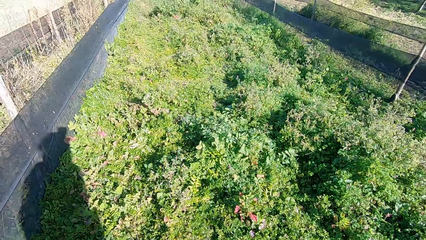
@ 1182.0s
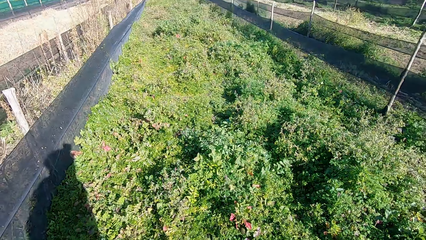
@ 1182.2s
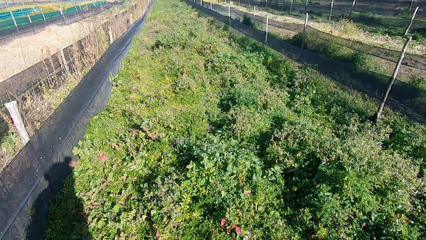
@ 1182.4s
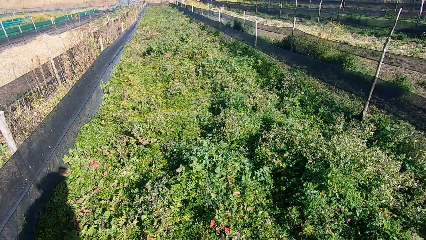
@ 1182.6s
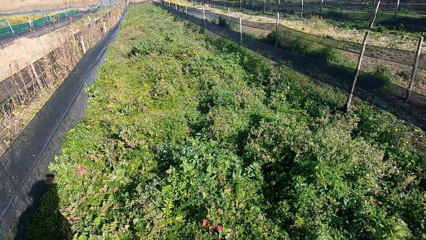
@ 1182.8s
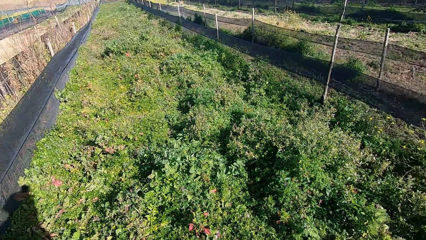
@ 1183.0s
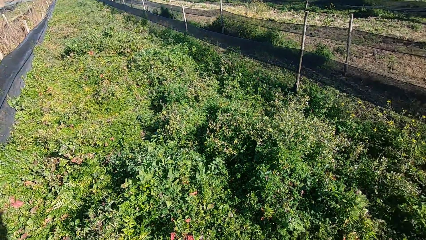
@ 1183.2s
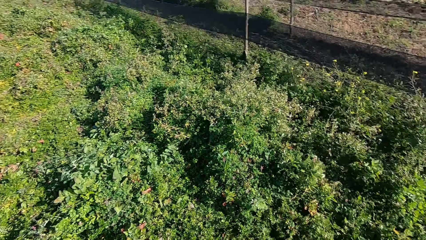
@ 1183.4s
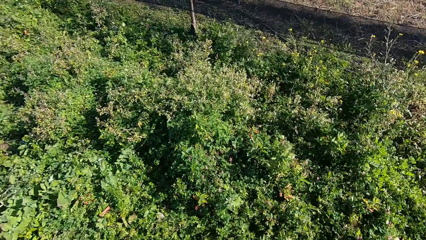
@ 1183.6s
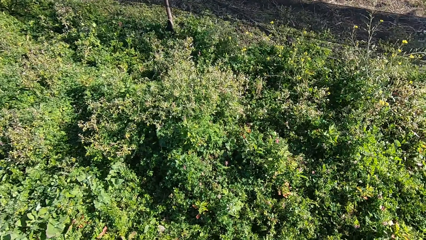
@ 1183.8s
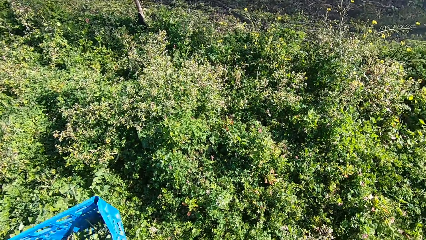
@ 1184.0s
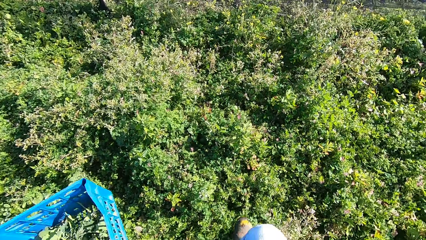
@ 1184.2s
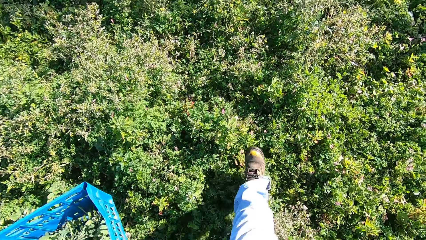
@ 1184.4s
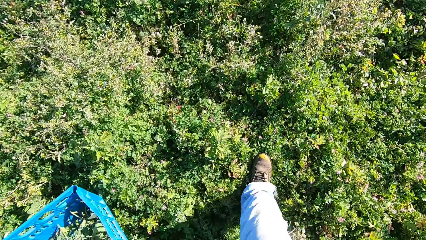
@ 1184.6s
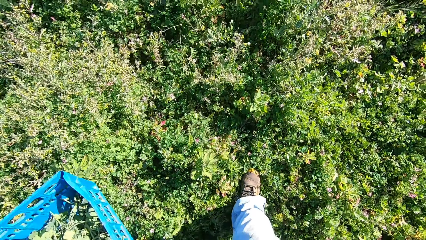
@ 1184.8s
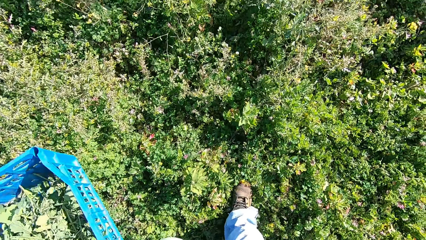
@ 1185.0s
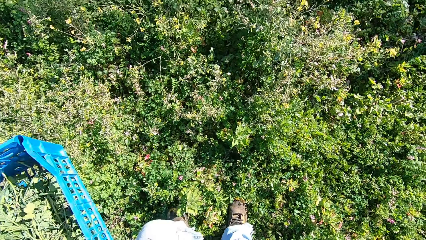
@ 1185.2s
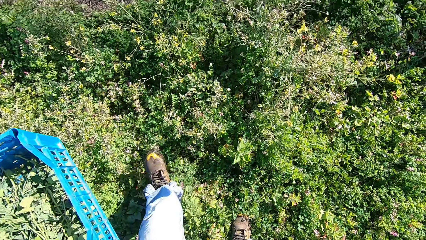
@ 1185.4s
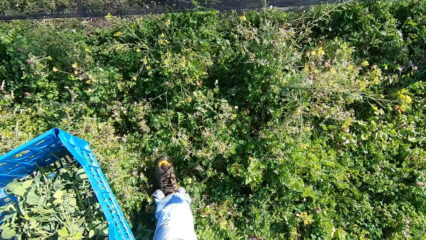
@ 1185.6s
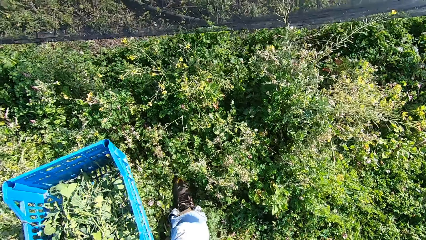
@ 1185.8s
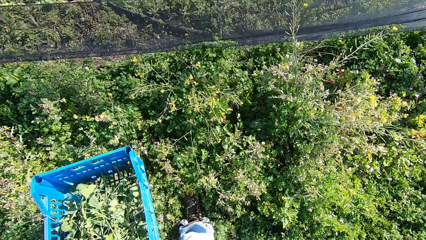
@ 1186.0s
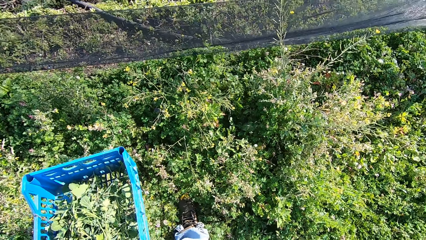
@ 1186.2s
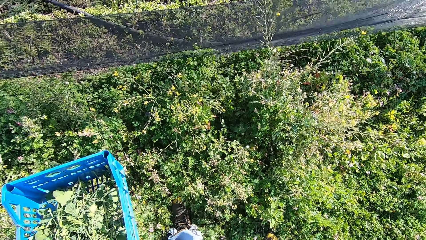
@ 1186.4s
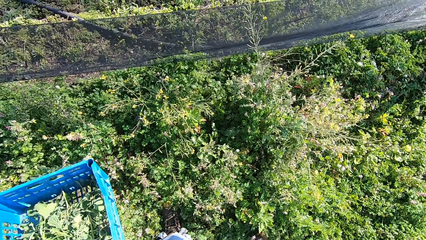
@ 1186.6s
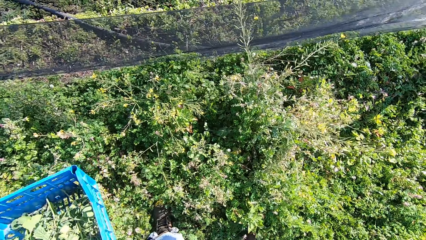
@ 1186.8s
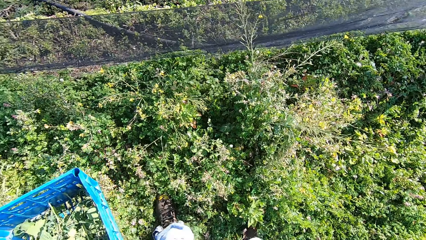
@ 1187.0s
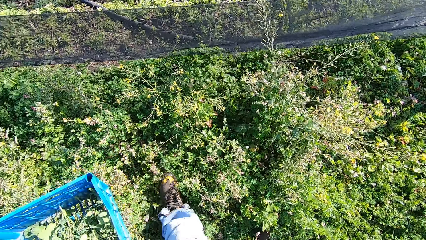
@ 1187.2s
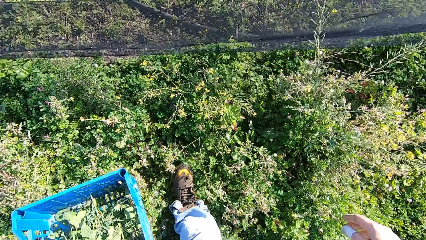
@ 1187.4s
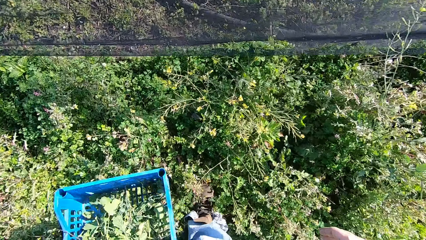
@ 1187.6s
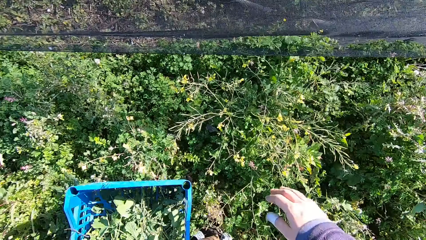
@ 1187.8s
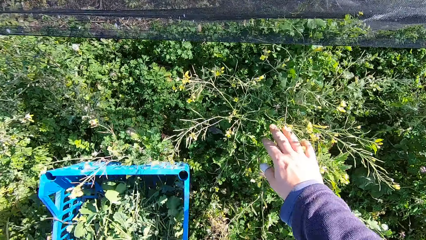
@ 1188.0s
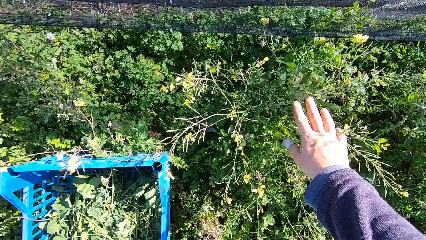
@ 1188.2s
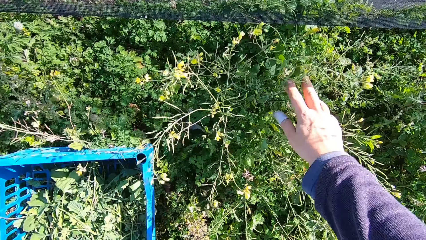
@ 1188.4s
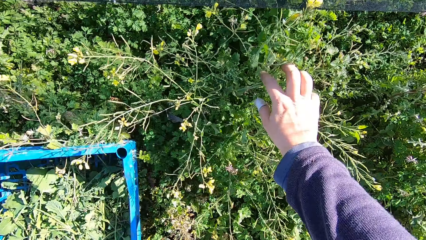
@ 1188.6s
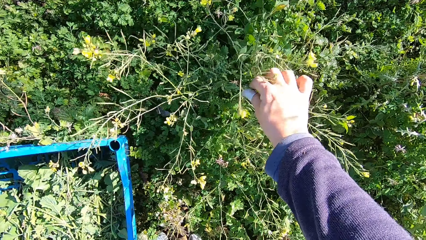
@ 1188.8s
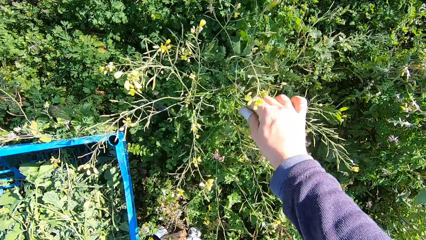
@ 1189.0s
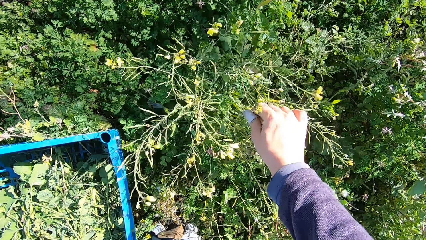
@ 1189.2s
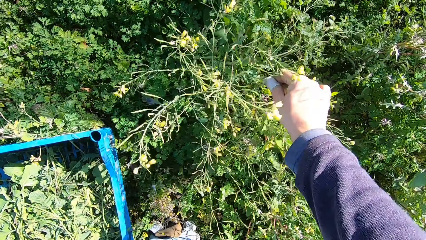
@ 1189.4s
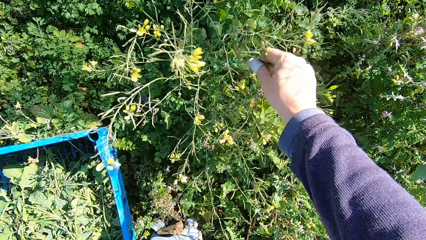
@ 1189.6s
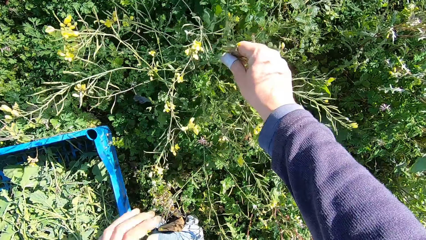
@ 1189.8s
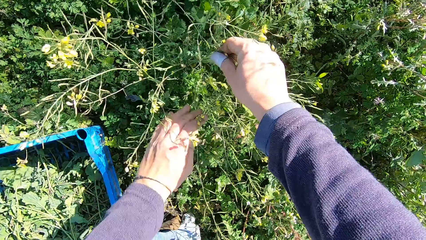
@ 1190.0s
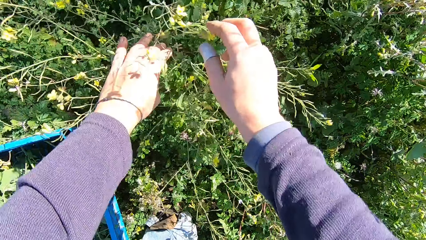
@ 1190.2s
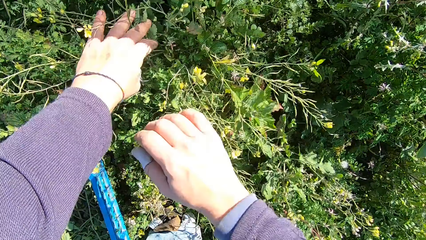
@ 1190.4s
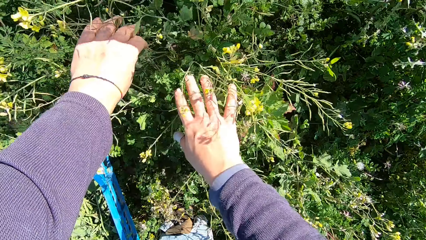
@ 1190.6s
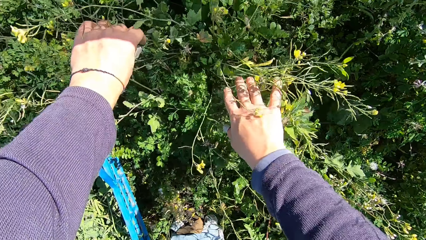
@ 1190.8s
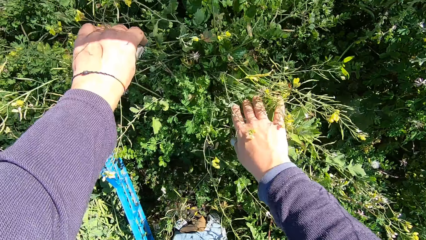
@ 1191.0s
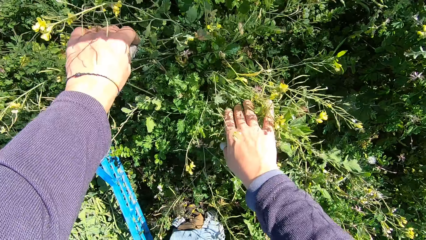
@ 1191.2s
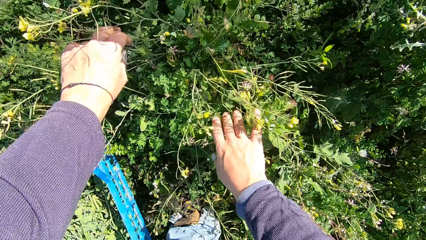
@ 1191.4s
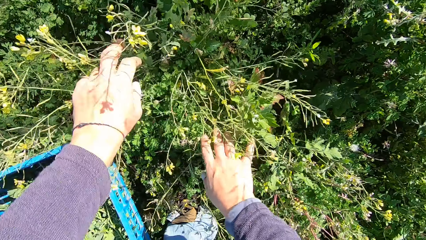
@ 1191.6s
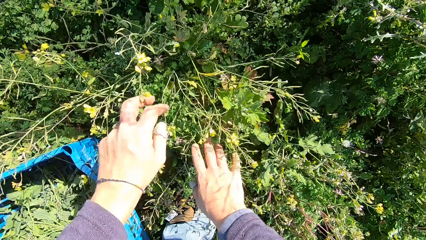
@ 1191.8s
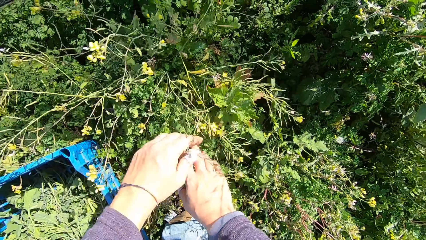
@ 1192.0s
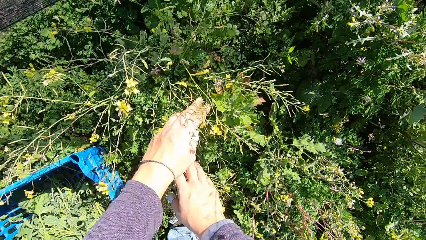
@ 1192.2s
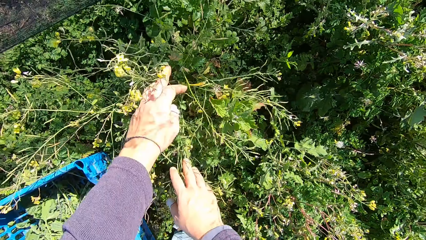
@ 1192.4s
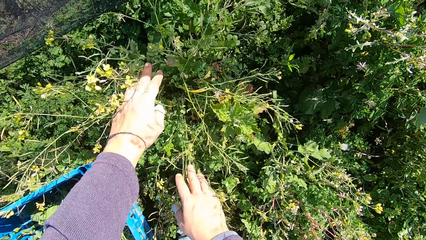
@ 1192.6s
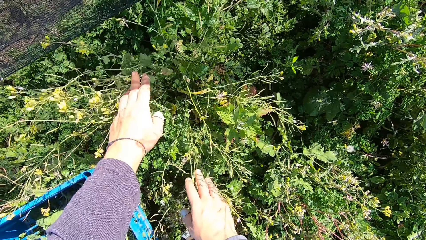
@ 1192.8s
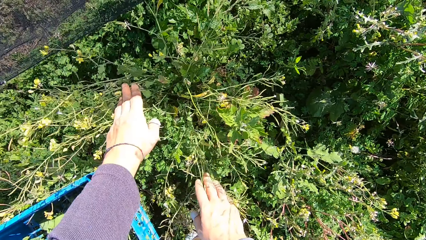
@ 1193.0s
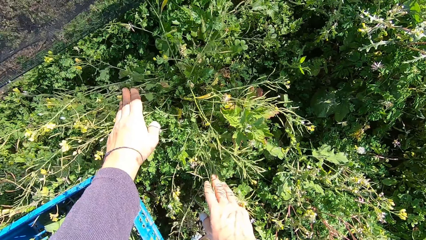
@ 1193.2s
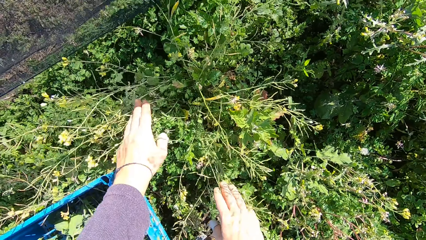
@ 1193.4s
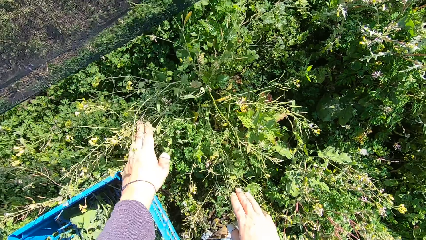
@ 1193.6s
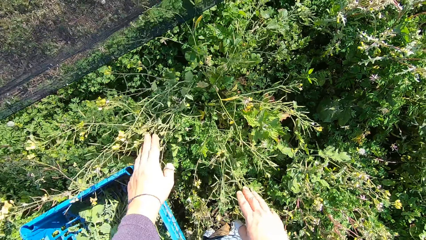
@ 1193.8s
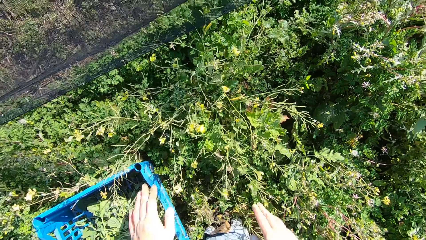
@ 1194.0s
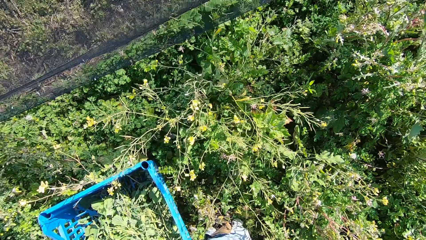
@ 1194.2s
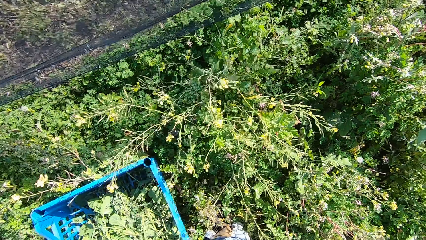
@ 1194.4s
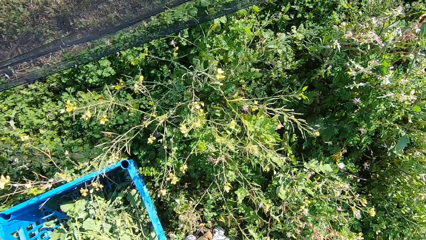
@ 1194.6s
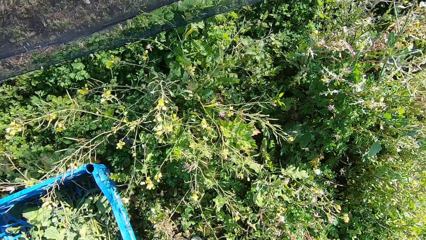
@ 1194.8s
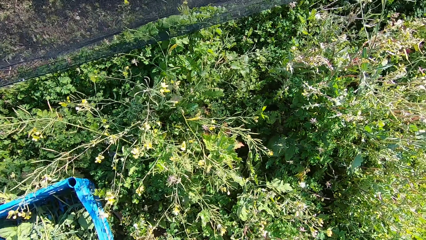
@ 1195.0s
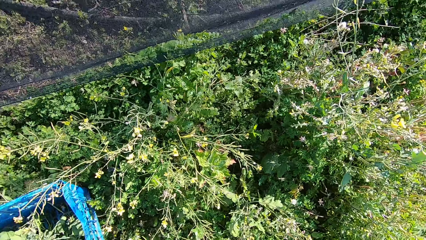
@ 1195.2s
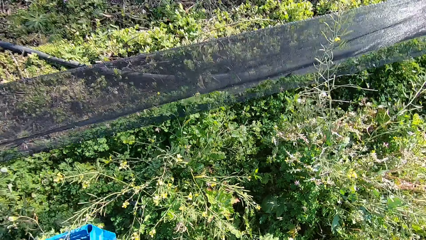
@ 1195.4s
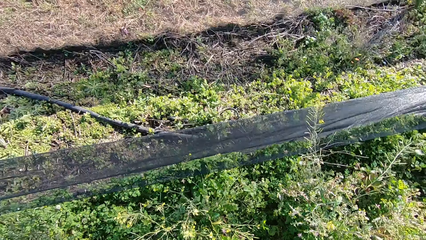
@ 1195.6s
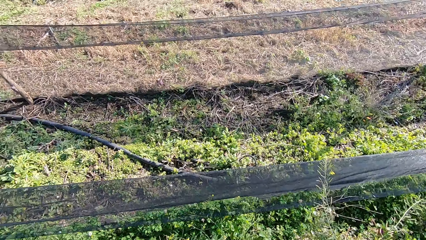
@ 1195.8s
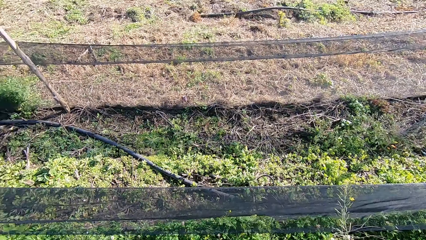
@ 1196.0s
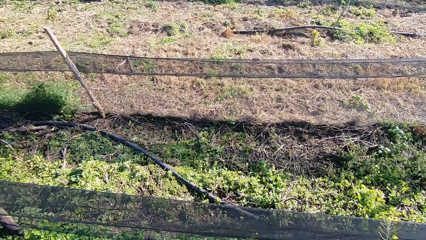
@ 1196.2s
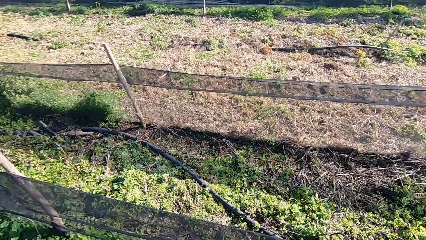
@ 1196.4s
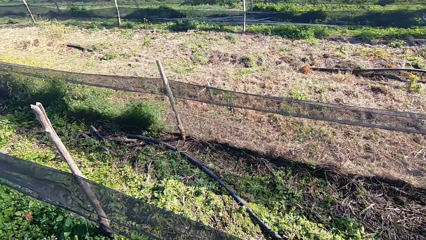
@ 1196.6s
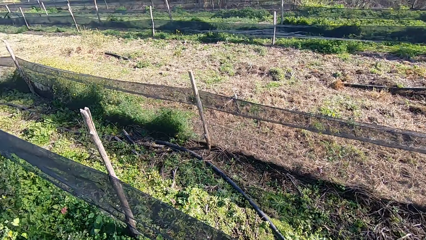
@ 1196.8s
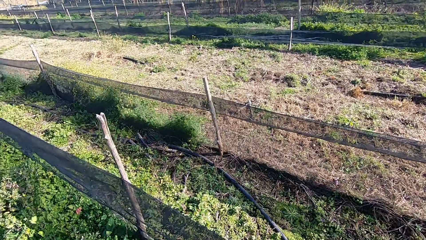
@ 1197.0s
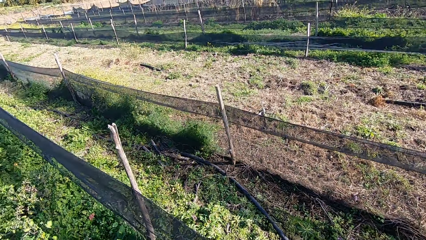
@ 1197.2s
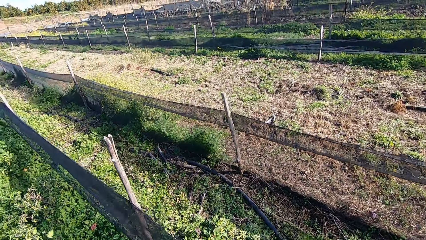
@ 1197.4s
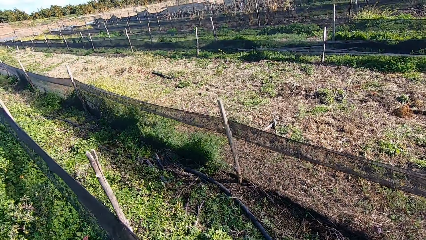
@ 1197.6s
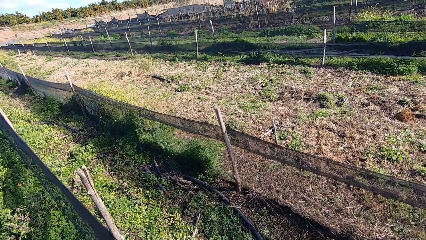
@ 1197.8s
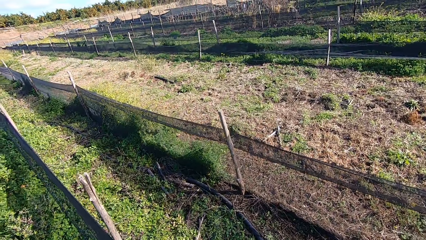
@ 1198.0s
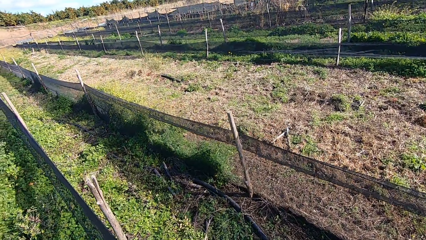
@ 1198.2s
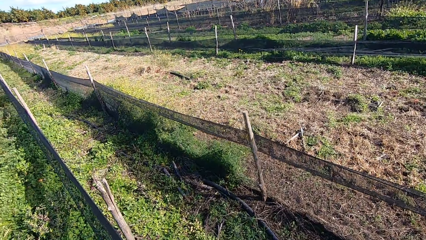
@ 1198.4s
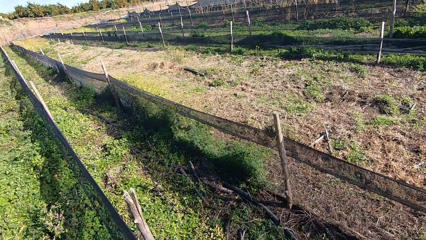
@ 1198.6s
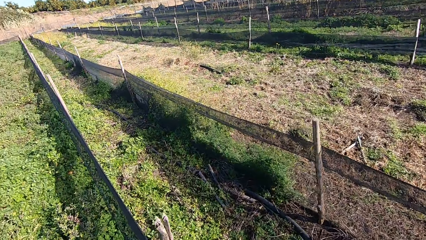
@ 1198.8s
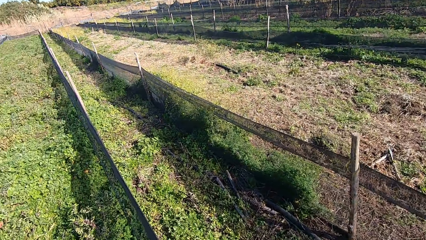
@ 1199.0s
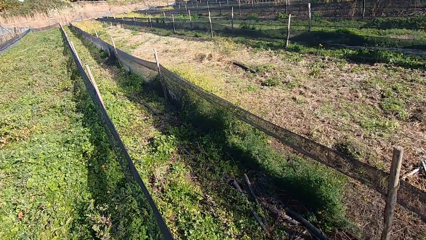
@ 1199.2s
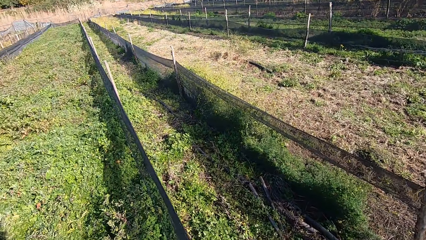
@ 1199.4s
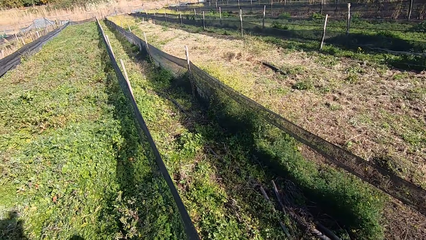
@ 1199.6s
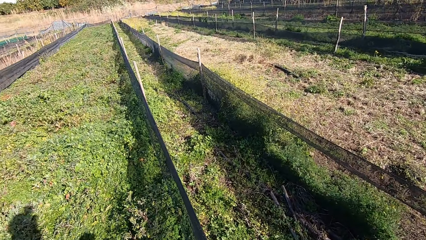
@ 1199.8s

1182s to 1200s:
The camera wearer walks around the garden. He checks the plants with his hands. He carries the basket from the ground. He walks around in the garden.
